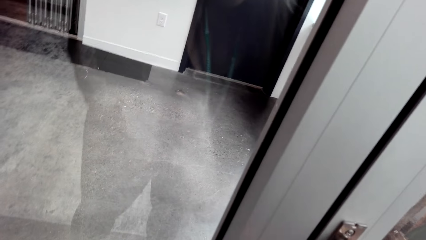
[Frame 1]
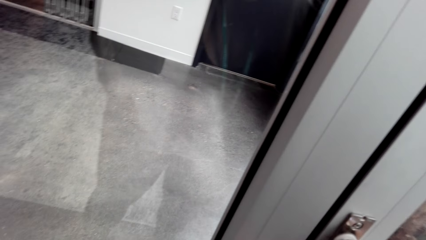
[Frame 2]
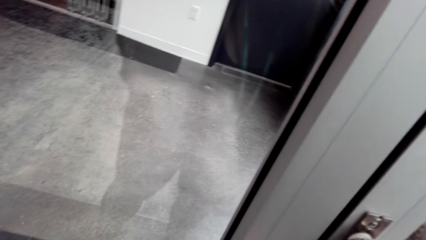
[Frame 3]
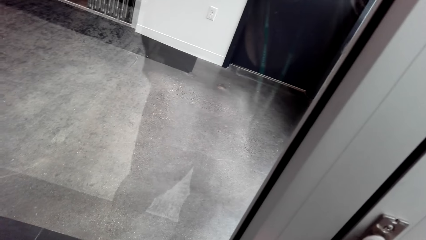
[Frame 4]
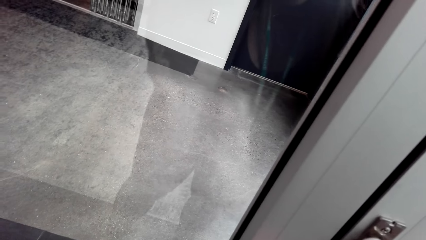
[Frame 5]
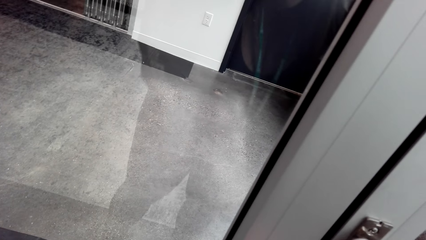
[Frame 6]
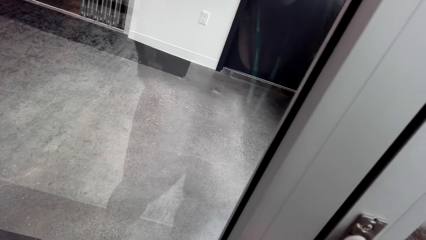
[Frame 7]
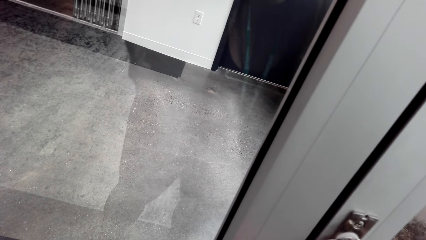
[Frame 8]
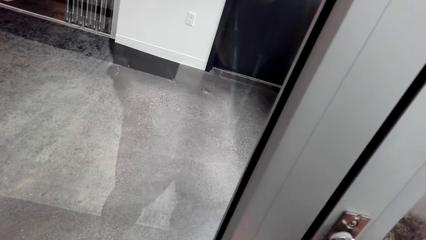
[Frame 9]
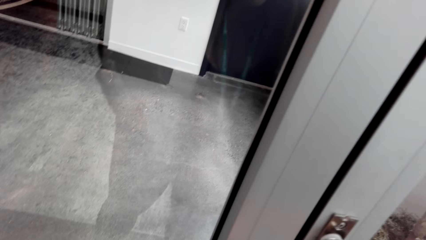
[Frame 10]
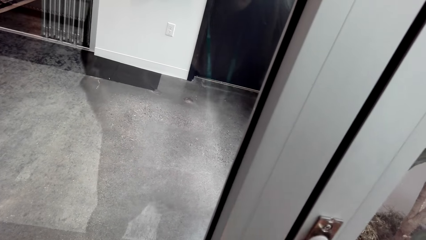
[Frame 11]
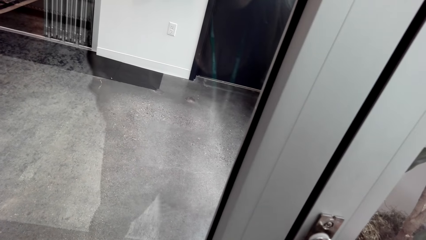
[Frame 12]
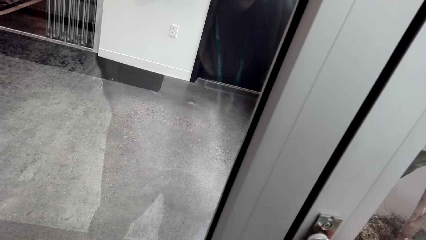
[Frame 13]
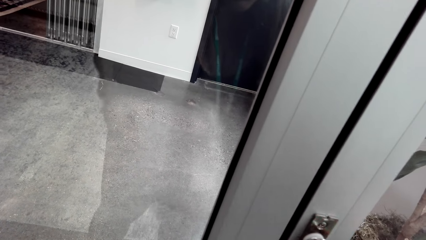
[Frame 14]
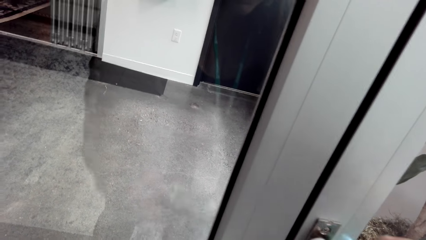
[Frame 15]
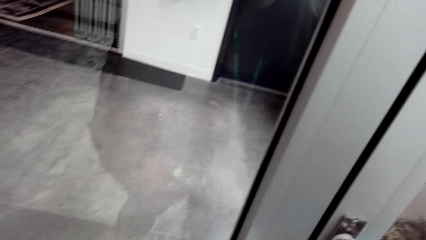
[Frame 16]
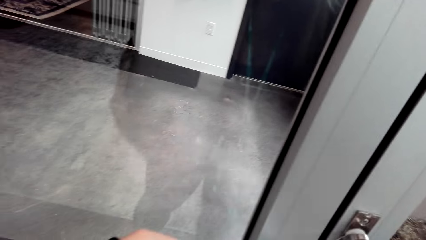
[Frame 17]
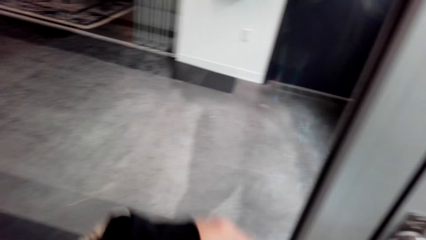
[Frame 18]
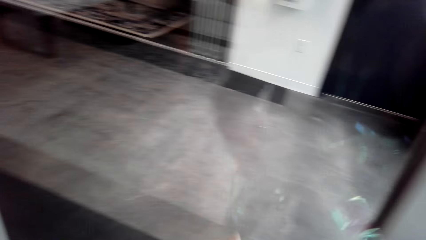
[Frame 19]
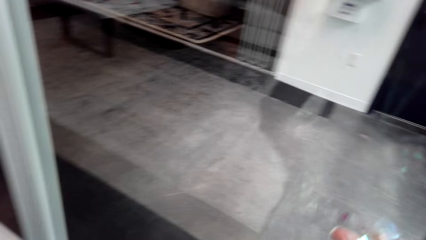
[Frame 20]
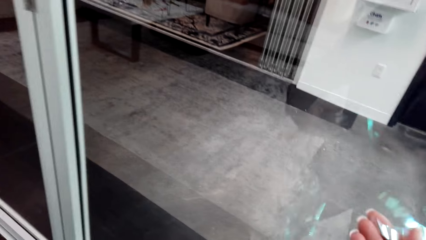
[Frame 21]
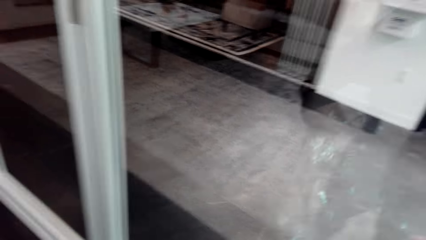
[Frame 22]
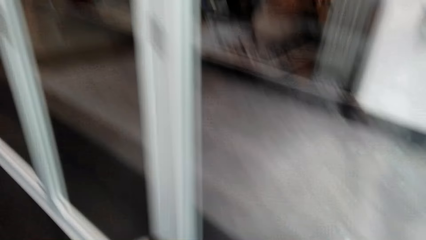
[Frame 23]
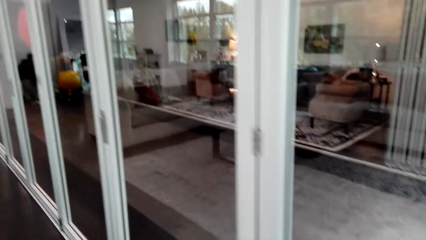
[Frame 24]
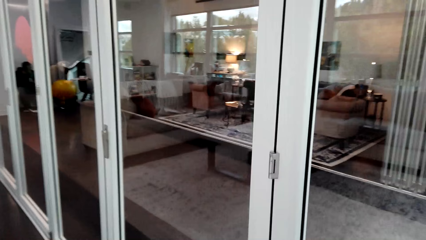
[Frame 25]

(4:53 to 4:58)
The camera wearer decorates the room with a glitter acrylic sheet.

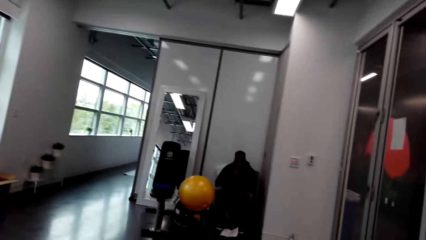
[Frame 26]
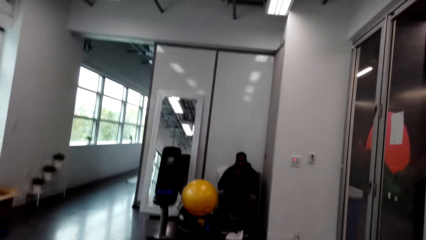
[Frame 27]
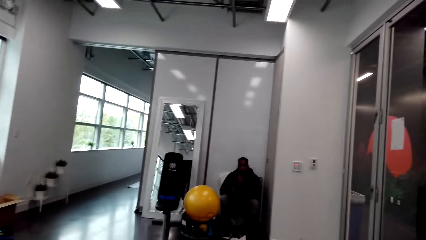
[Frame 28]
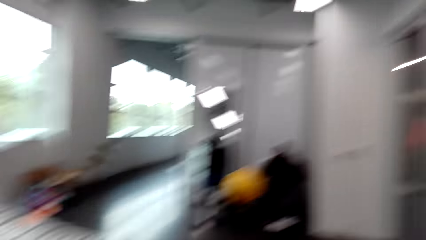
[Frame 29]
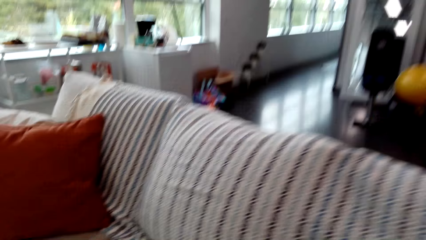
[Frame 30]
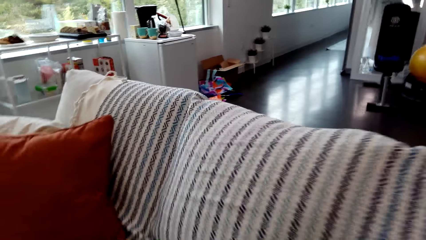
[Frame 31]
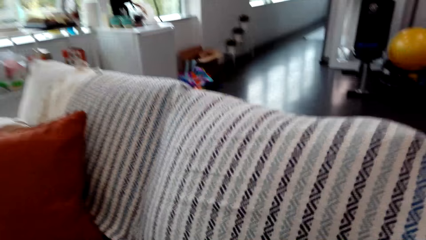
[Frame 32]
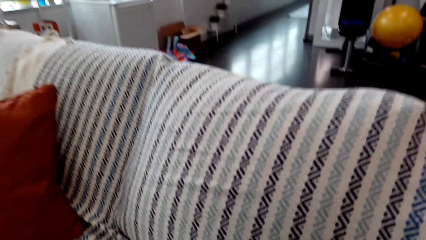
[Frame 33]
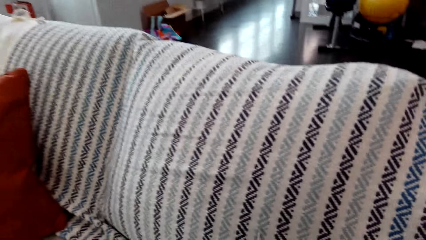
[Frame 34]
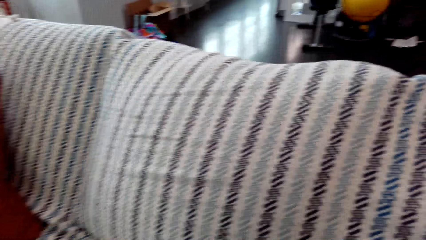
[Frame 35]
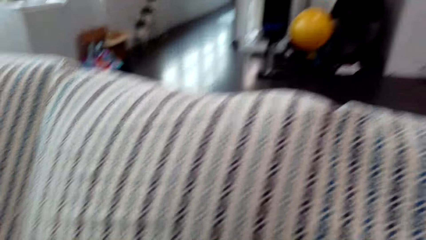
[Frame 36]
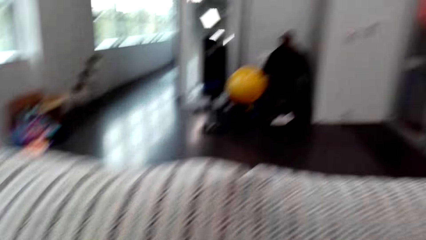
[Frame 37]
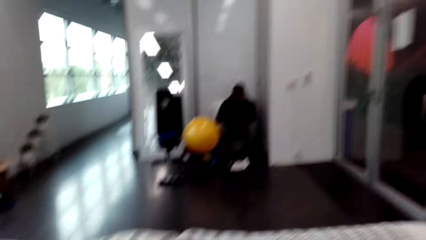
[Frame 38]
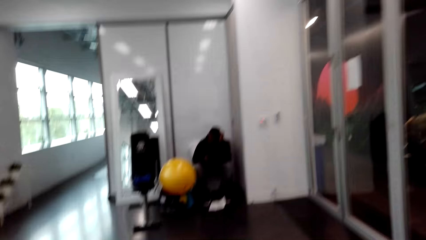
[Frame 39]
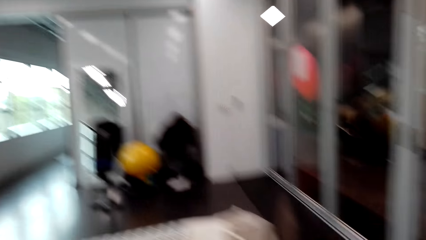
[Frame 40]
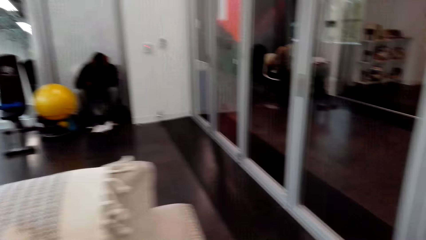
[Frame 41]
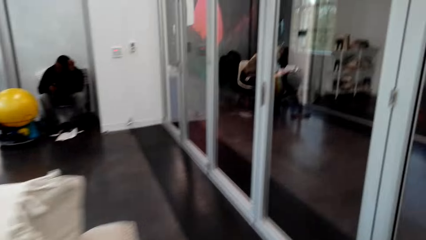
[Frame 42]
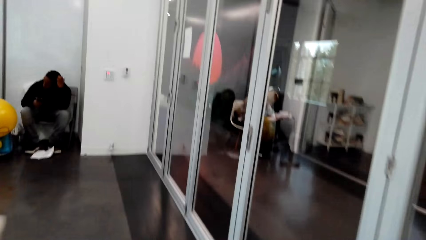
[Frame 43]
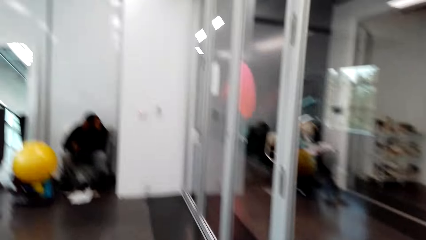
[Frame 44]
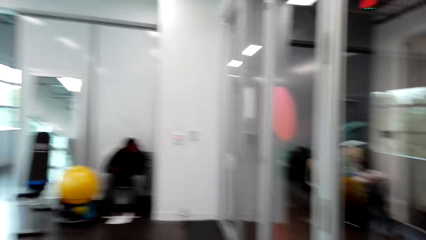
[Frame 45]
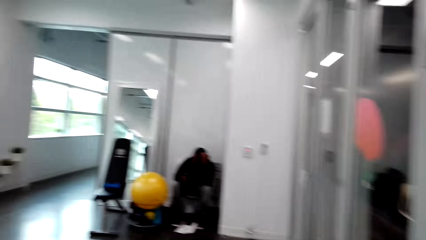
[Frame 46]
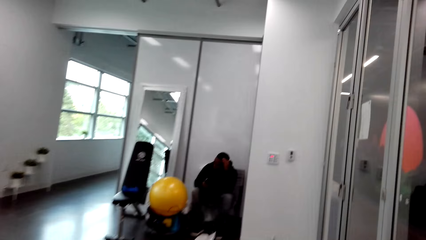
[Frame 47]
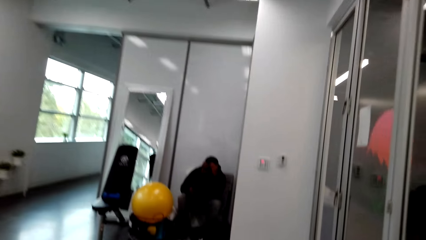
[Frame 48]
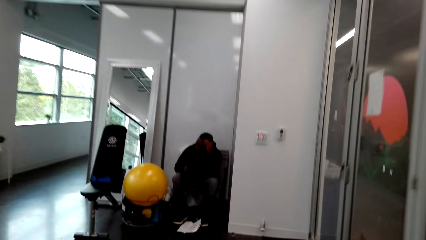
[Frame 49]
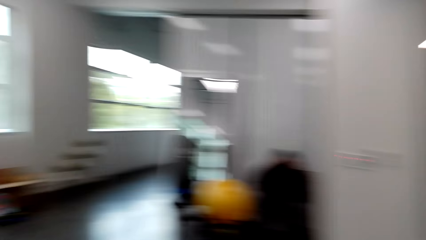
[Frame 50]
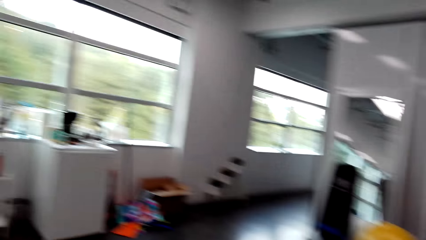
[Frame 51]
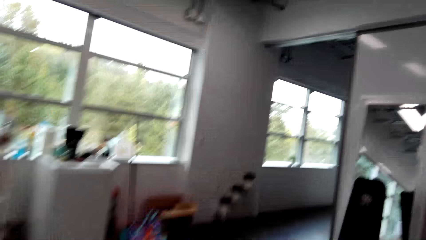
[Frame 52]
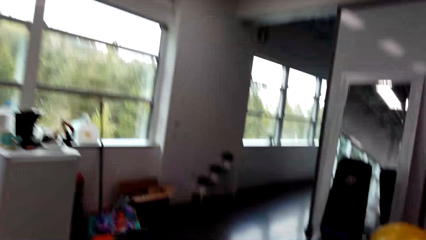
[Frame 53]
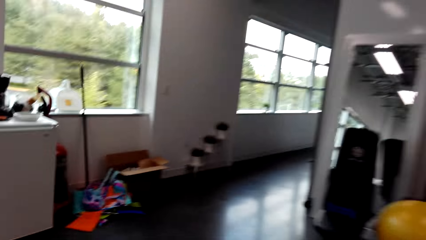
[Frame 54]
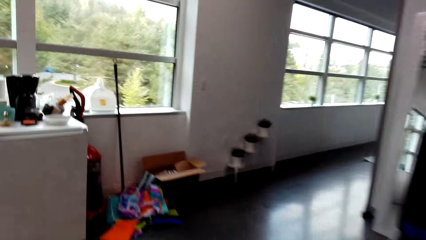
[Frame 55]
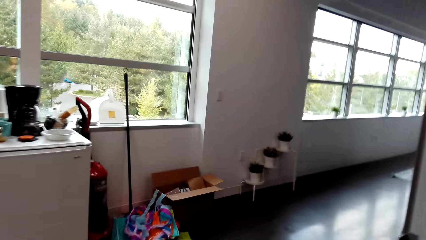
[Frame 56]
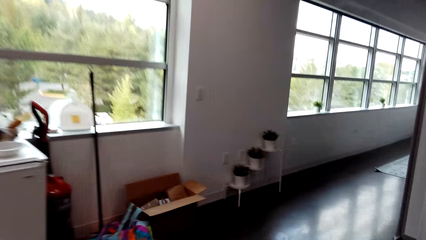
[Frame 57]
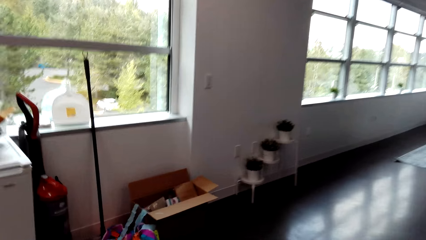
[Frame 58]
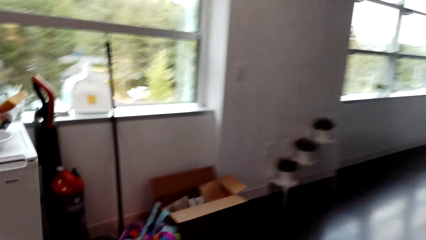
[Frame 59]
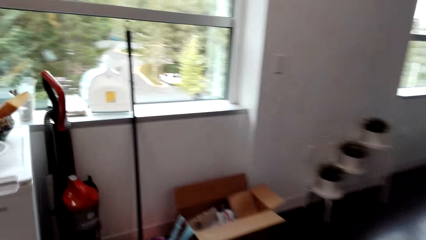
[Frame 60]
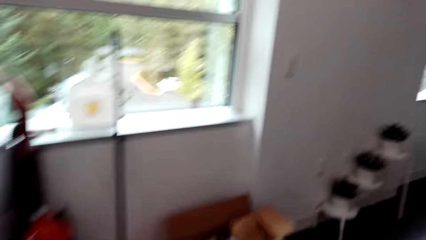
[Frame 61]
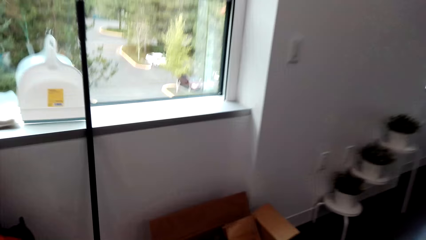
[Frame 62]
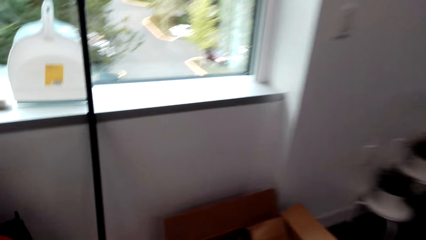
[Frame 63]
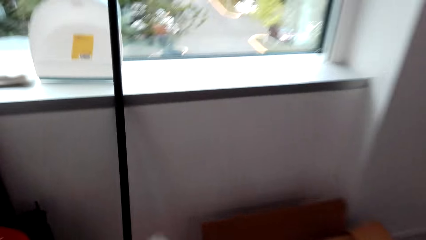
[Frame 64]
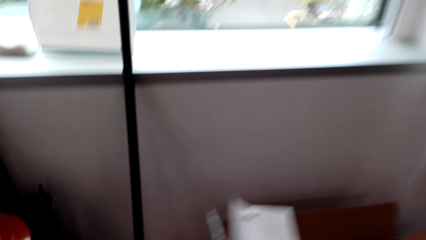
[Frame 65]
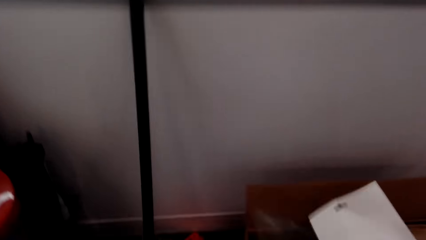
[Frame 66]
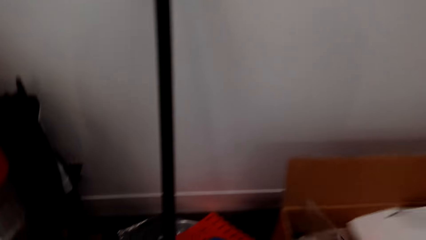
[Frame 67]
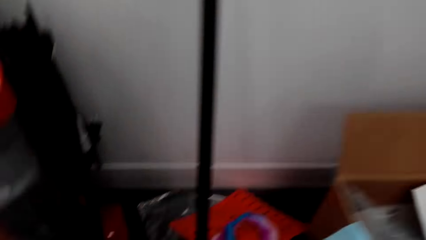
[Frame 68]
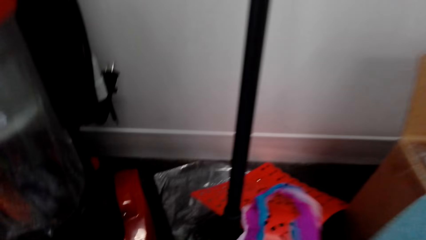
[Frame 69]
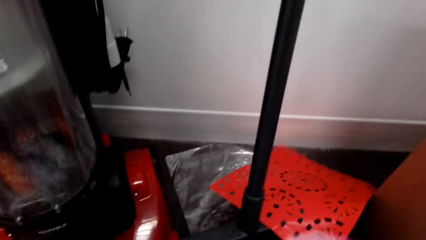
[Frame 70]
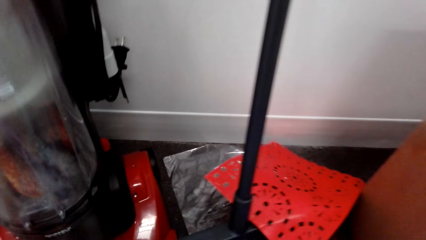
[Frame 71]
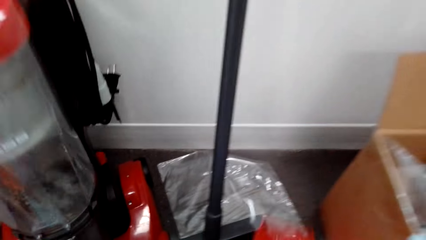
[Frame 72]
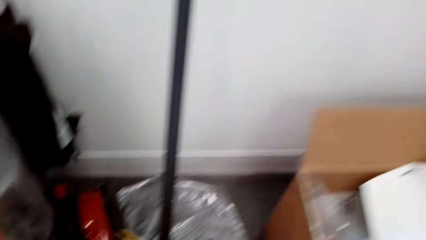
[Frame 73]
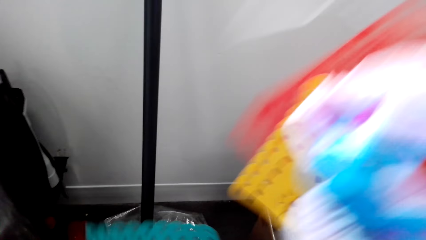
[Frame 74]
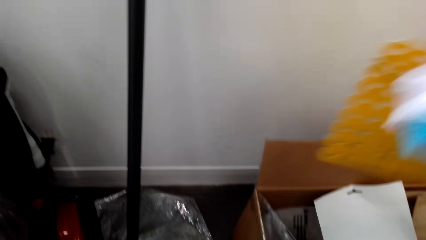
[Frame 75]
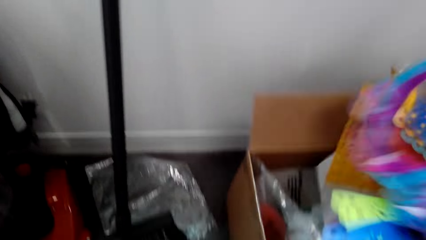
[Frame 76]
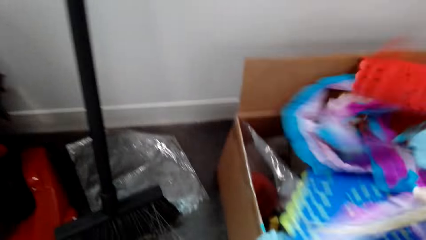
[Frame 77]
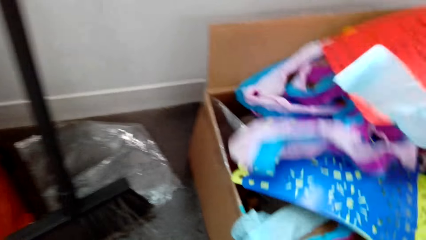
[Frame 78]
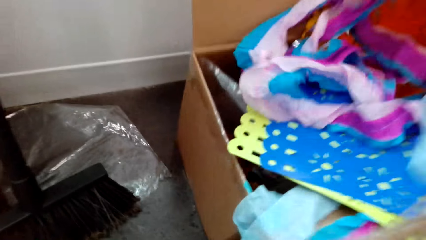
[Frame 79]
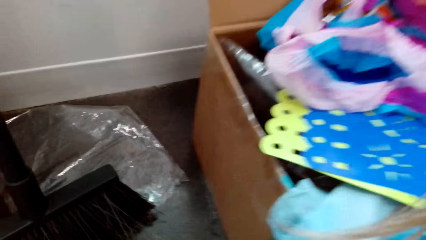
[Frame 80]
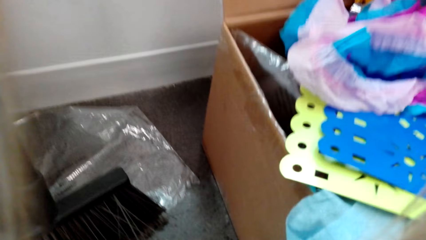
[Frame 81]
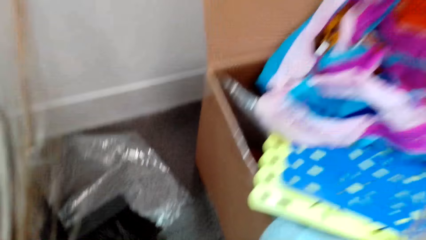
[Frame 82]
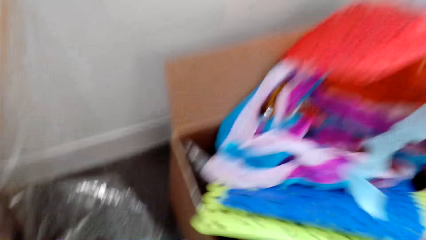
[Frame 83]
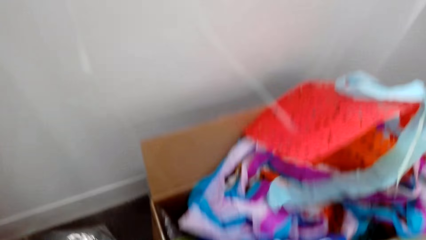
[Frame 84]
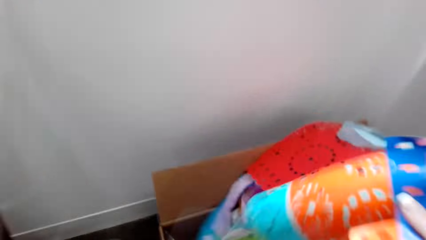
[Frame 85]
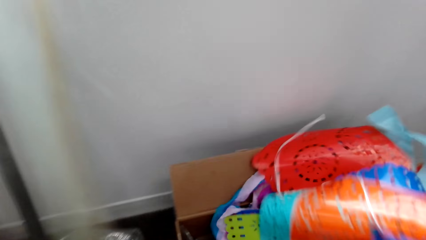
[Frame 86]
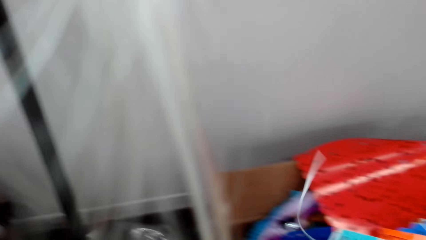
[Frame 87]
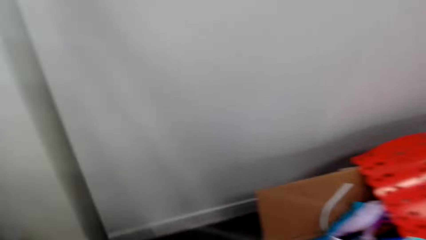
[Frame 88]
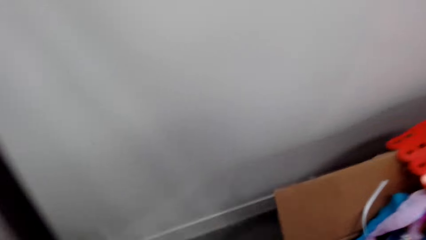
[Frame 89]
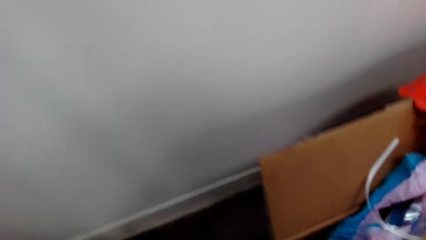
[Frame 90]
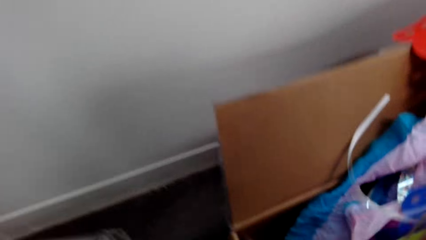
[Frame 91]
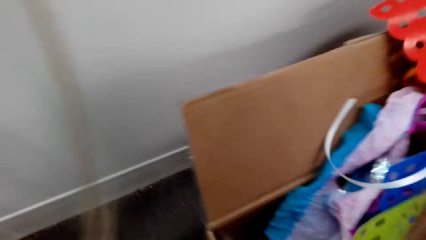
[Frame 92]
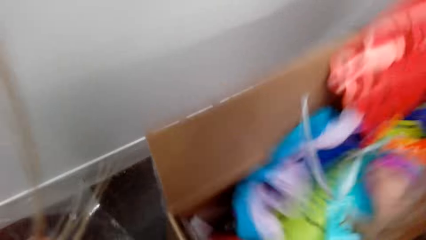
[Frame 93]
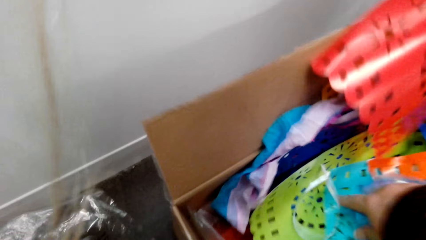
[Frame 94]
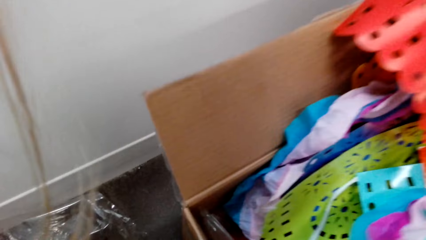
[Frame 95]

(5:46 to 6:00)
The camera wearer takes the paper and polythene bag from the couch. They walk toward the box. They throw the paper and polythene bag in the box. They pick up the papers and ribbons from the floor and put the papers and ribbons in the box. They pick up the papers and ribbons from the floor again and put the papers and ribbons in the box again.
